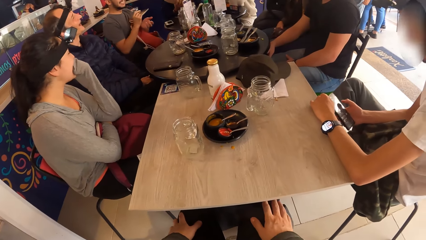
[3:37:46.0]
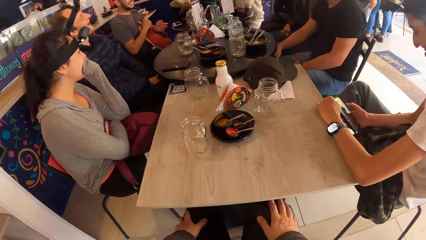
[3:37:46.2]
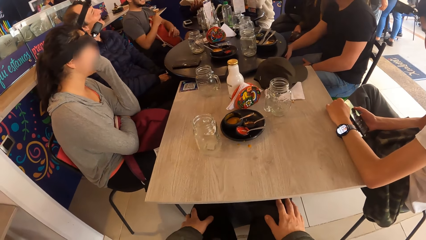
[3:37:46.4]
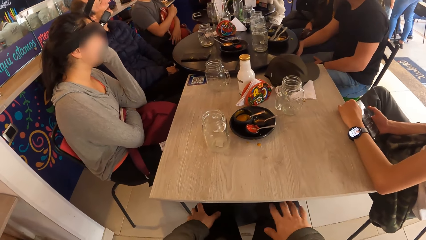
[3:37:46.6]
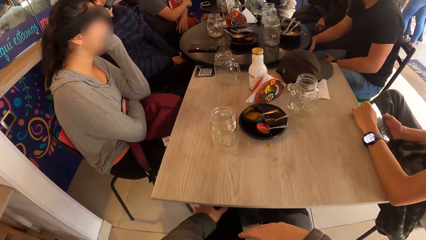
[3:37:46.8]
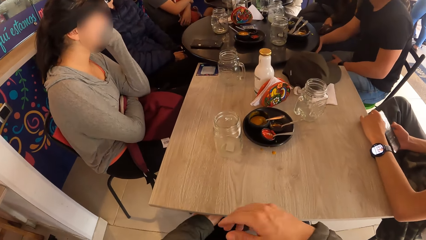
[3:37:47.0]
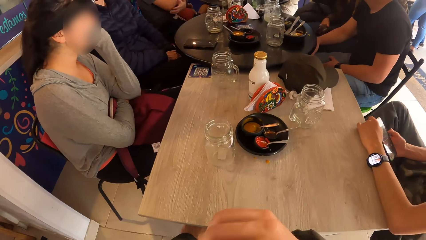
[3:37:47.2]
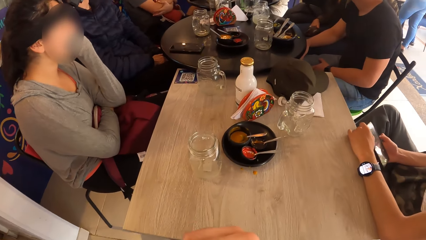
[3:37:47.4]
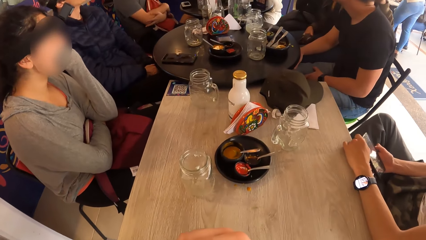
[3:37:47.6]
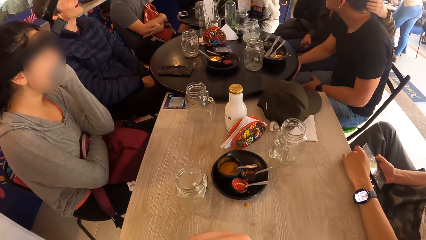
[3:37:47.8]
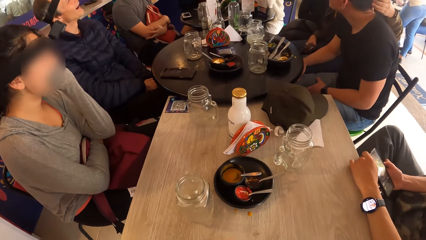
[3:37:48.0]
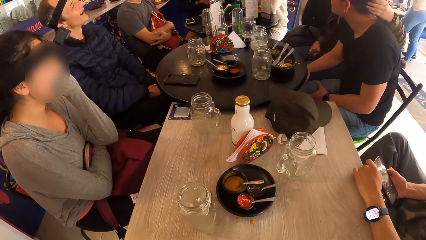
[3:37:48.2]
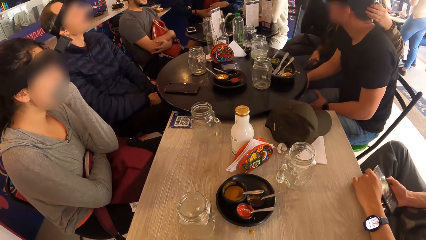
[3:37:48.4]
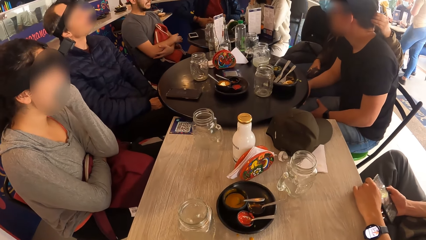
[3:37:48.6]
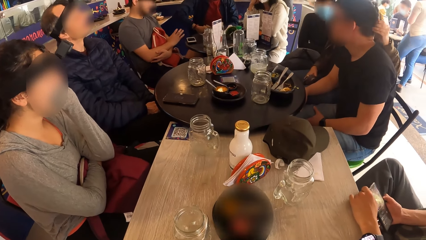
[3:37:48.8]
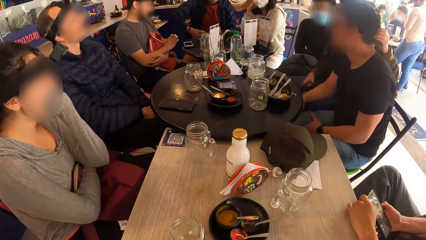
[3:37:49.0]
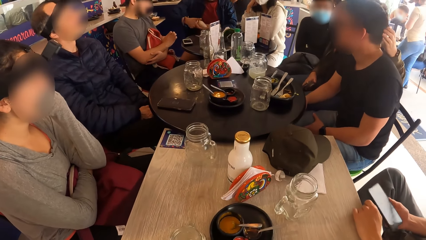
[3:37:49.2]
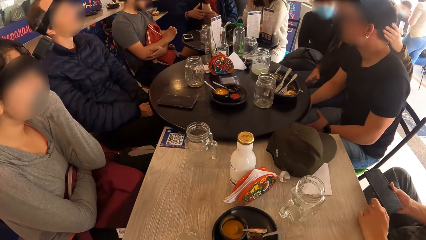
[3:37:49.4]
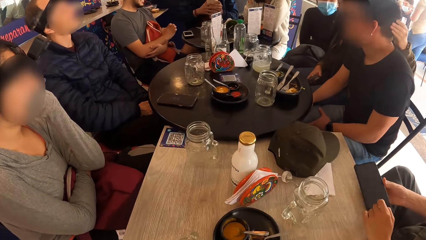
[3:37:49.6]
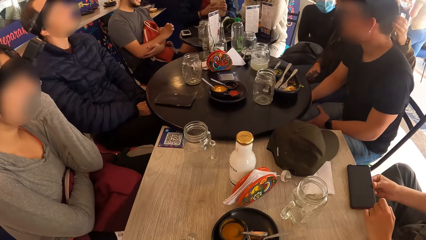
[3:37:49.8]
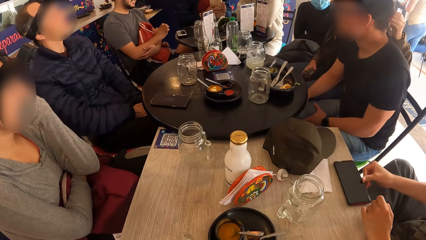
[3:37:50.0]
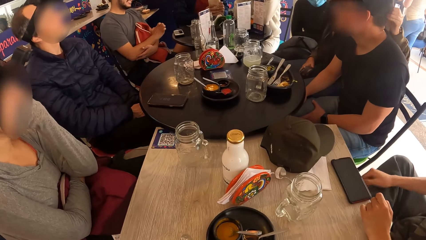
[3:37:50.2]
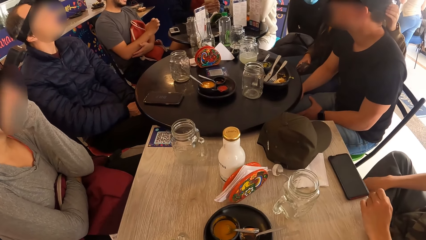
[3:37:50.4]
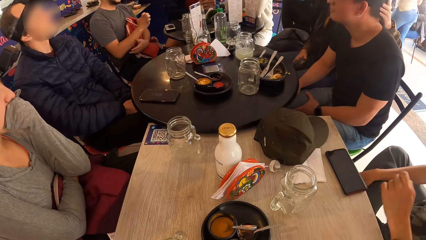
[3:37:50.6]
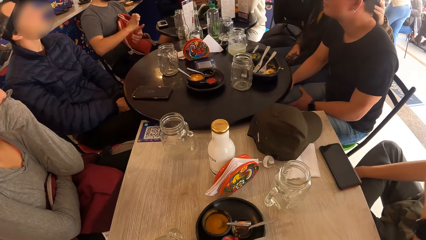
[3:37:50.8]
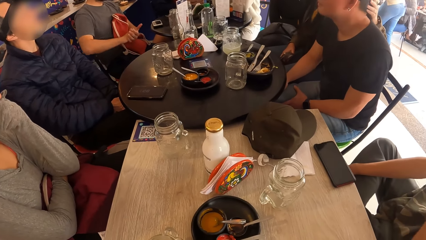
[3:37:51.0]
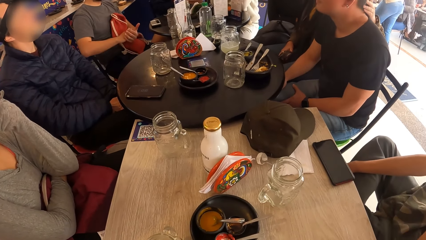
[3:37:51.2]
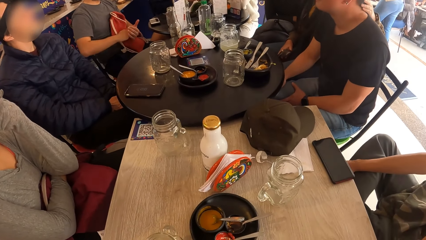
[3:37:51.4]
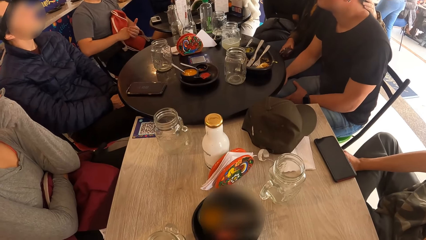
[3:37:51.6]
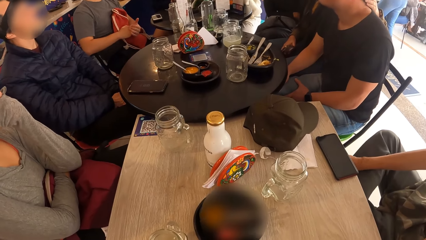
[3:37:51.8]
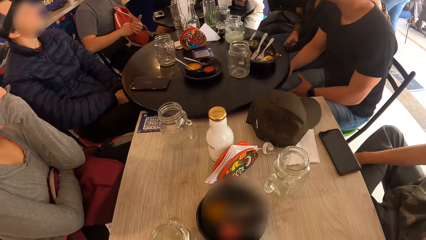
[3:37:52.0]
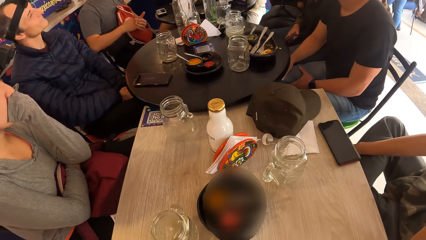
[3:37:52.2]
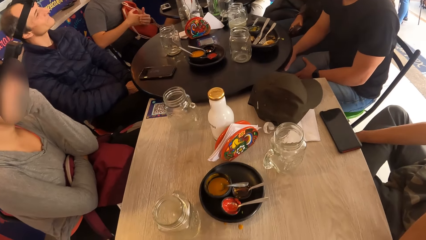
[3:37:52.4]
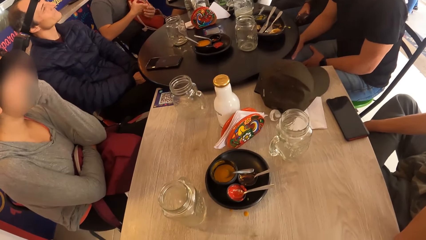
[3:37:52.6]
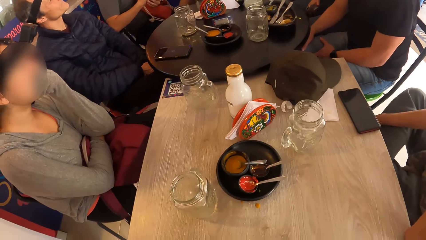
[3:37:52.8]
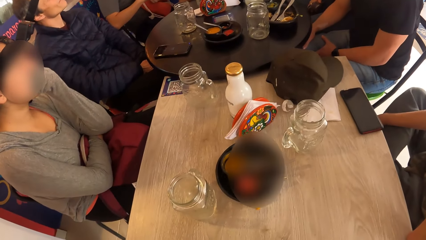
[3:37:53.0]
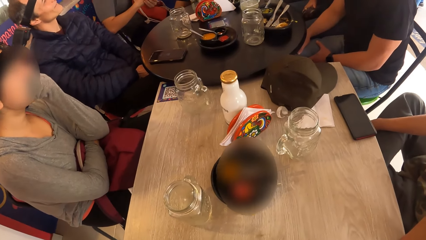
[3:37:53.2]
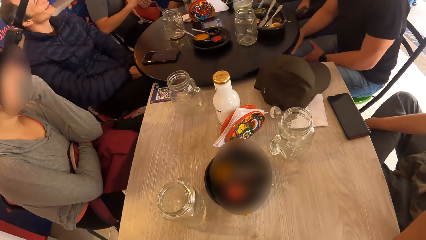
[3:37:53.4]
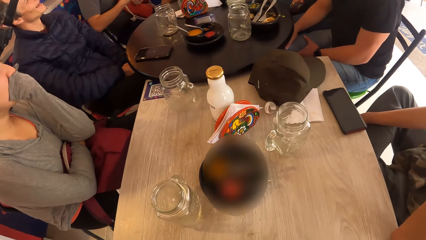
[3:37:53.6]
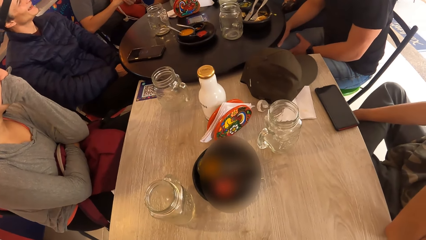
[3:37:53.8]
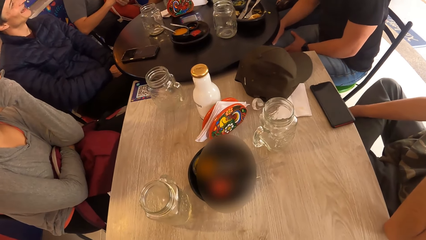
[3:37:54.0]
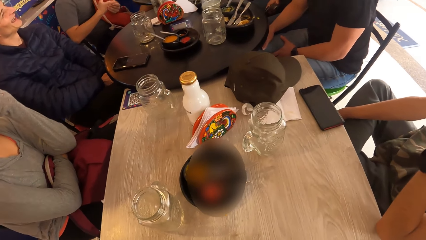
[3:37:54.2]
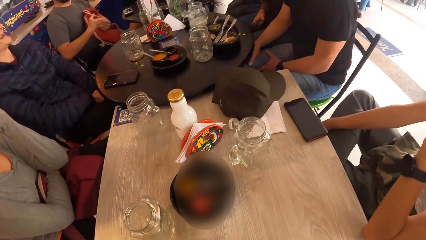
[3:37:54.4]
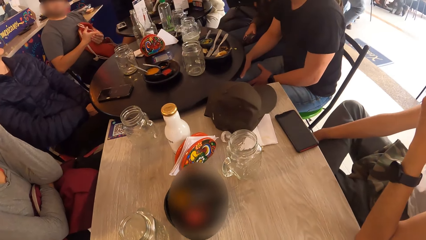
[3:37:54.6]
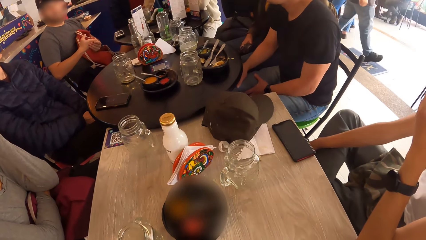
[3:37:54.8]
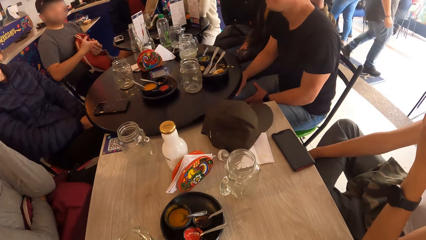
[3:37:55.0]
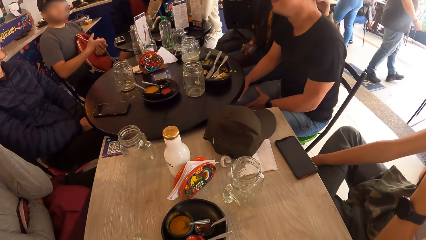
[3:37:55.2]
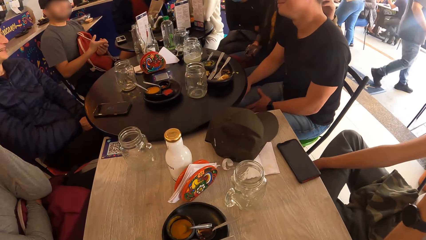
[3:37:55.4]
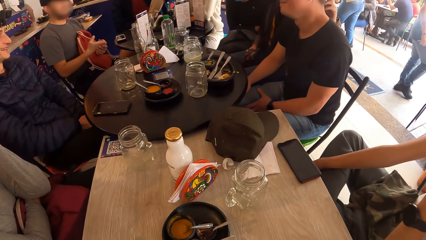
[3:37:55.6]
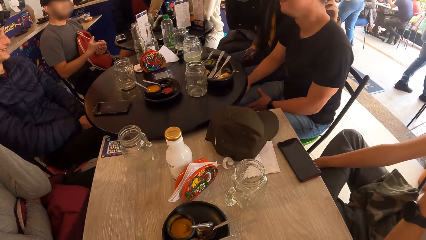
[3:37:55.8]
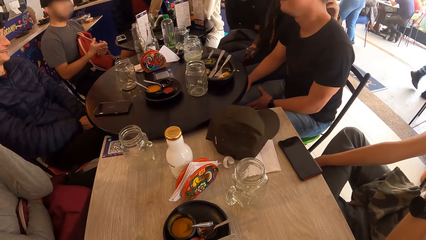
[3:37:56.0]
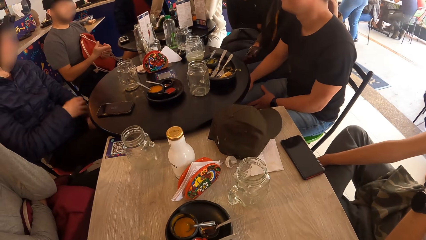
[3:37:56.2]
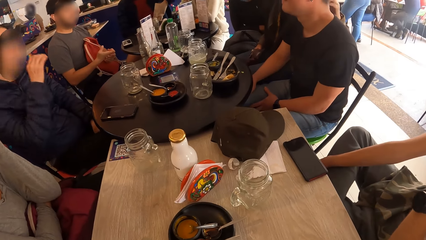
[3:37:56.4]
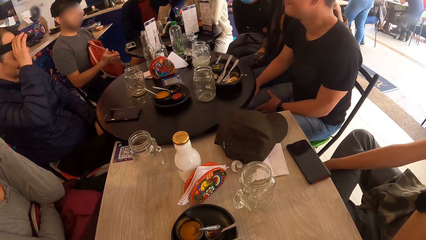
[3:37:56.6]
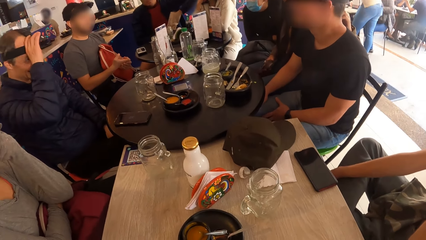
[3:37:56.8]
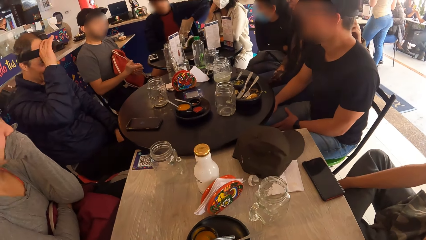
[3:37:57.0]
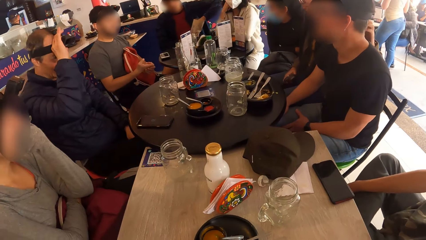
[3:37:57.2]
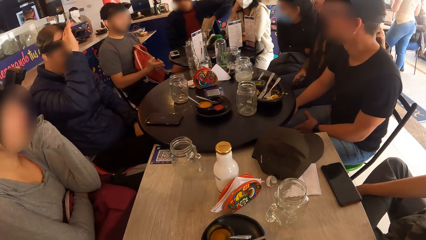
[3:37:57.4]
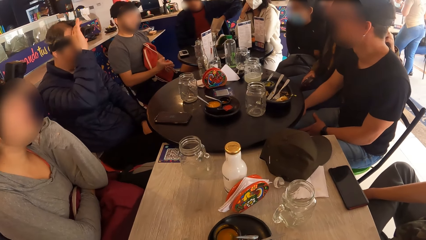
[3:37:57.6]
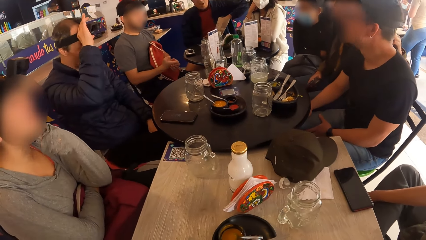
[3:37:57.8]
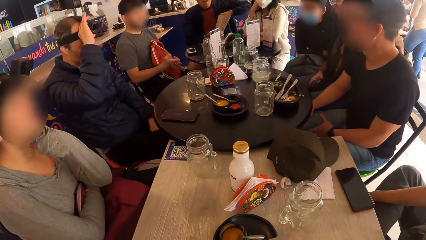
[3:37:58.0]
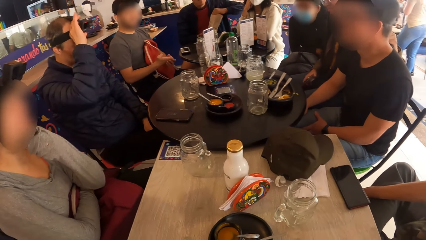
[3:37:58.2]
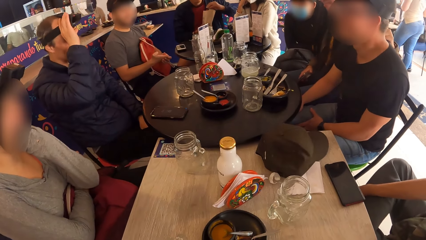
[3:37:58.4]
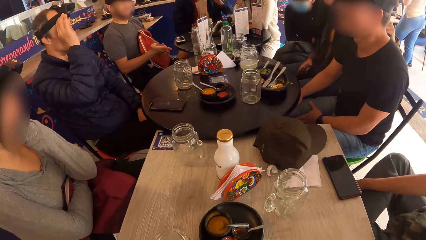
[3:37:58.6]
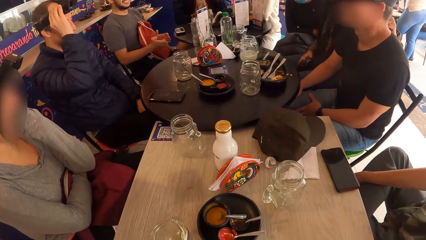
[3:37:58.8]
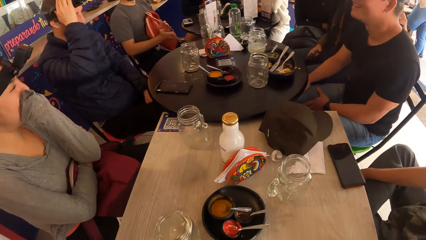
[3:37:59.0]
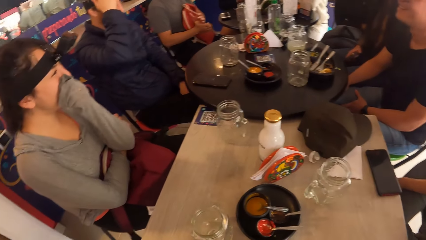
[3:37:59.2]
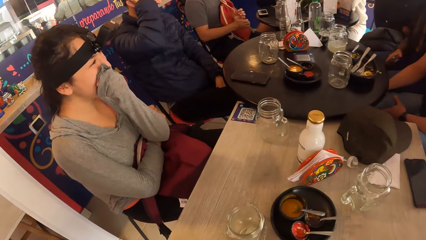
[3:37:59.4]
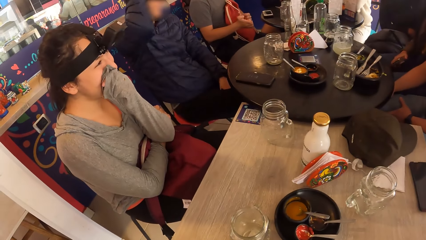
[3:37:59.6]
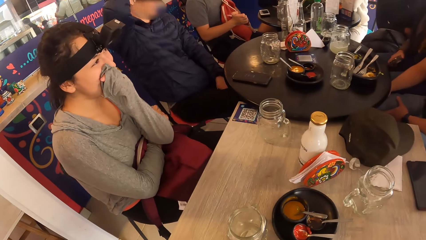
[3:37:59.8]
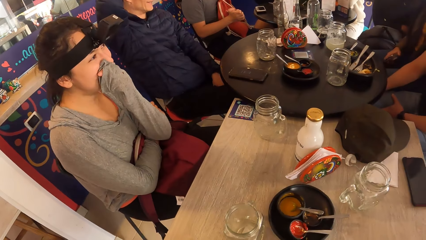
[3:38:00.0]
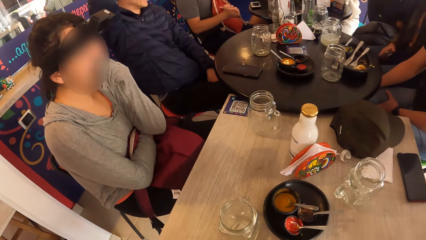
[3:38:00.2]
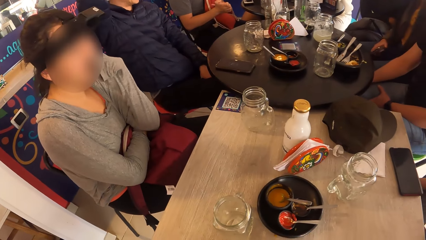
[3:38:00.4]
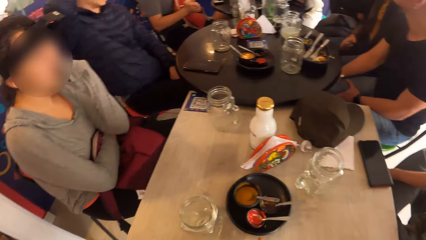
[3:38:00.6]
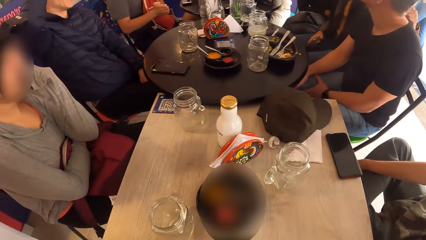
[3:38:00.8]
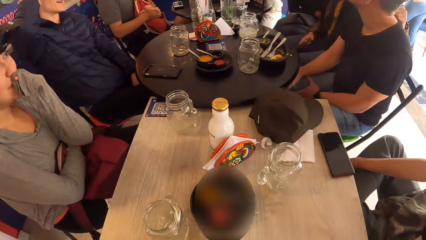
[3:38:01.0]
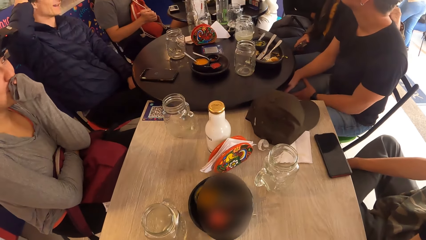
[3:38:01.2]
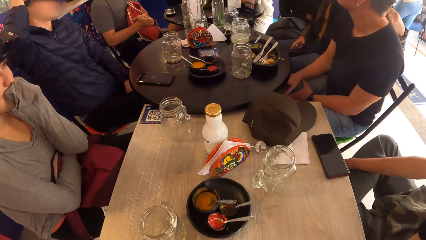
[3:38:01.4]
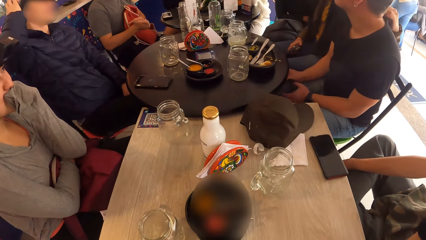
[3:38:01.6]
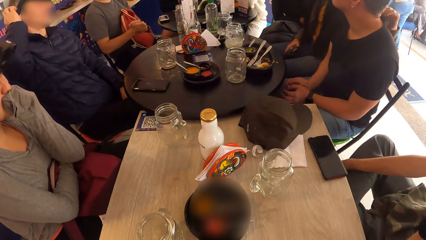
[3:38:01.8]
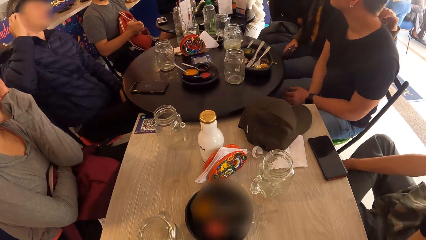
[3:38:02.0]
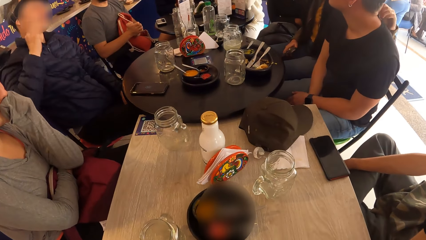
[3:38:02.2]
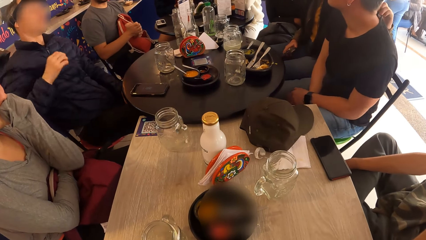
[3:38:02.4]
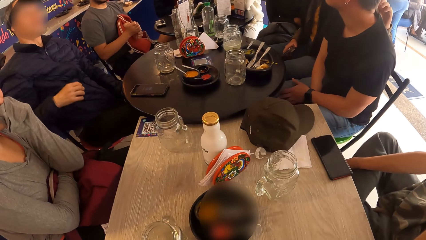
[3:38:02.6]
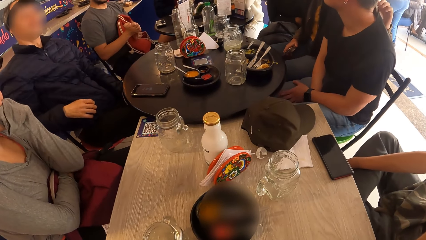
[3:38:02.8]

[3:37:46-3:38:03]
The camera wearer holds her lap. A woman touches the hair of a man with her left hand. The camera wearer looks around a room. Another man opens a parcel with his hands. The first man drops a phone on the table with his right hand. The camera wearer looks around the room. Another man adjusts a camera on his head with his right hand. A lady rubs her chin.
